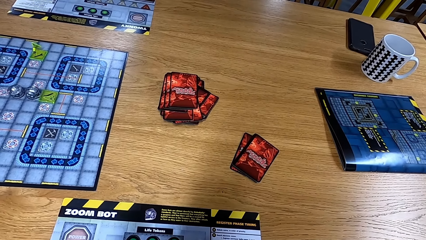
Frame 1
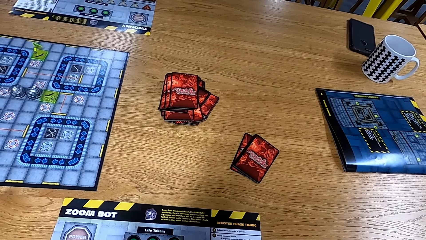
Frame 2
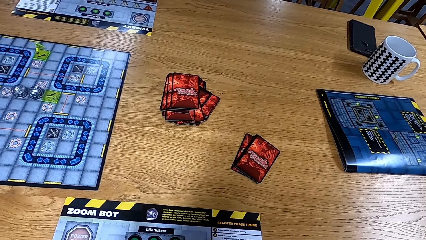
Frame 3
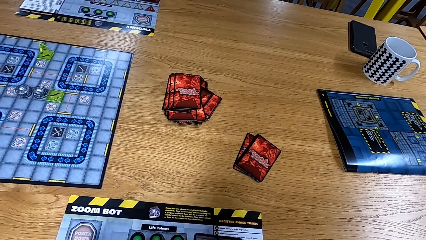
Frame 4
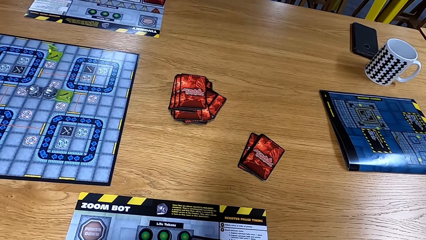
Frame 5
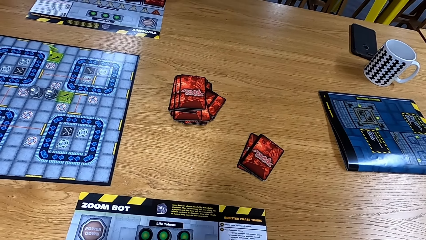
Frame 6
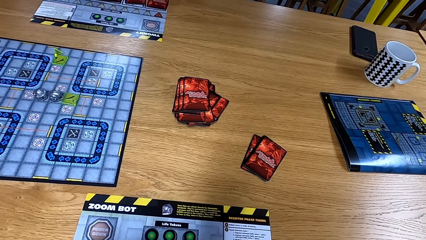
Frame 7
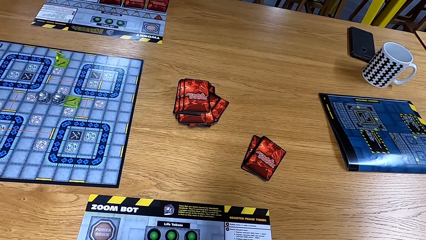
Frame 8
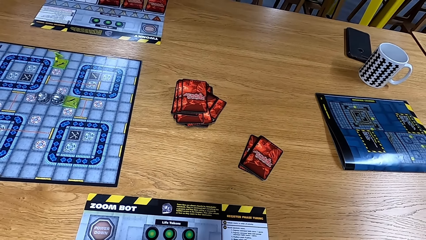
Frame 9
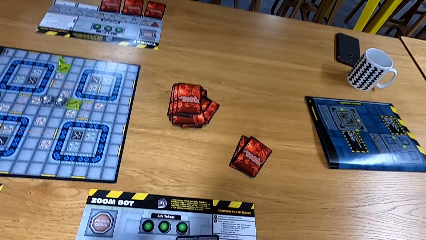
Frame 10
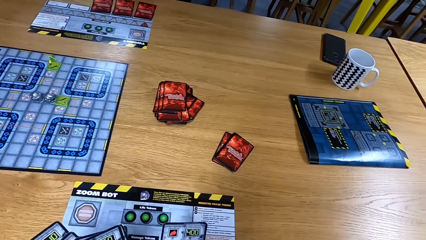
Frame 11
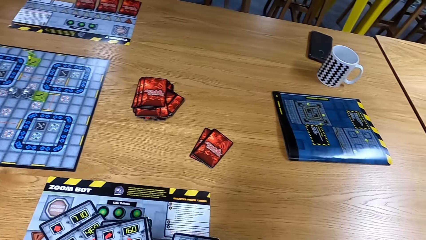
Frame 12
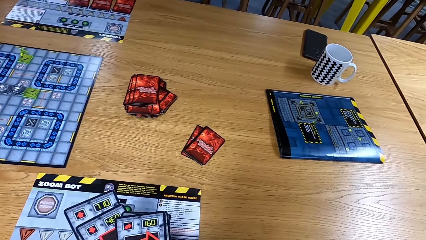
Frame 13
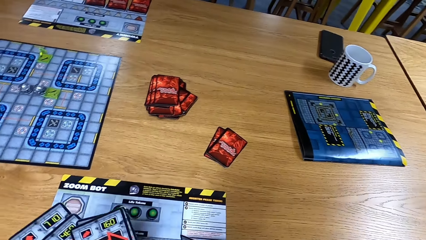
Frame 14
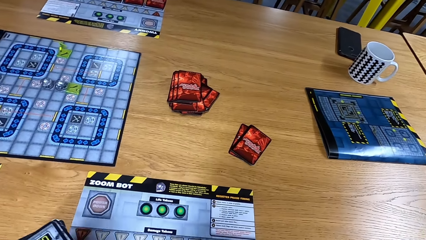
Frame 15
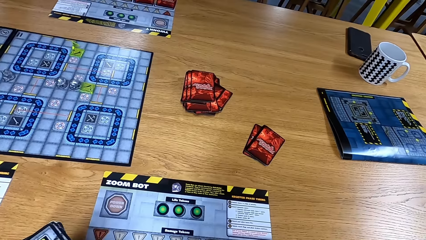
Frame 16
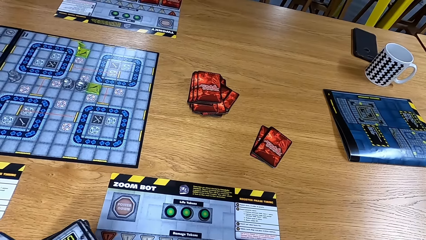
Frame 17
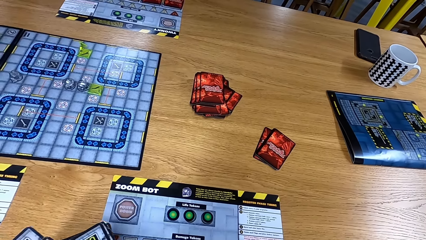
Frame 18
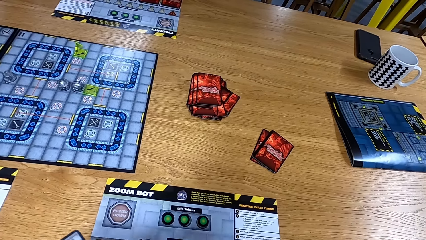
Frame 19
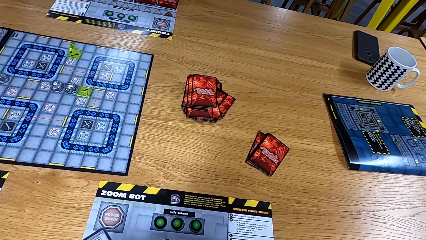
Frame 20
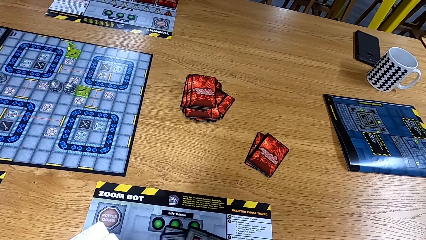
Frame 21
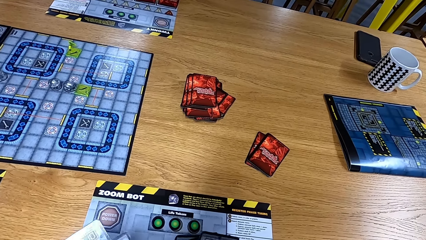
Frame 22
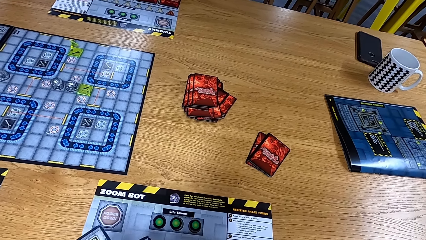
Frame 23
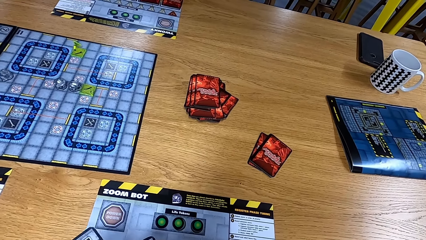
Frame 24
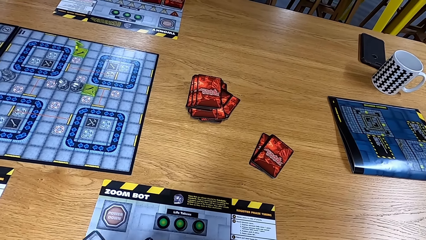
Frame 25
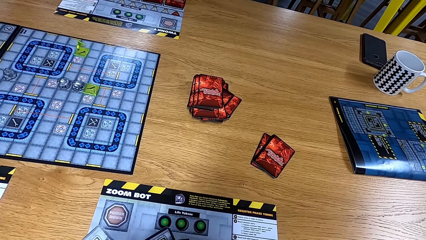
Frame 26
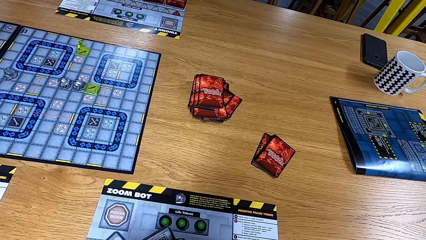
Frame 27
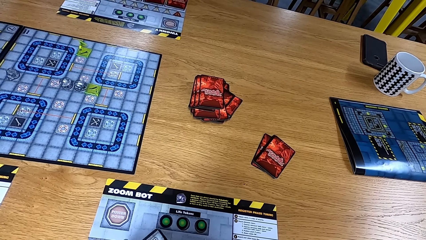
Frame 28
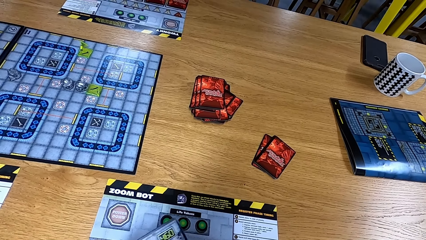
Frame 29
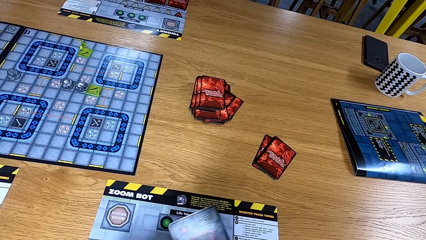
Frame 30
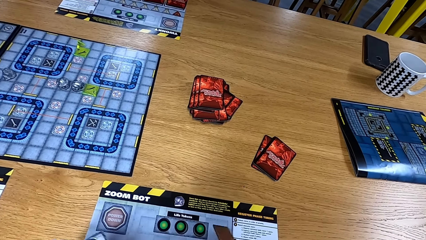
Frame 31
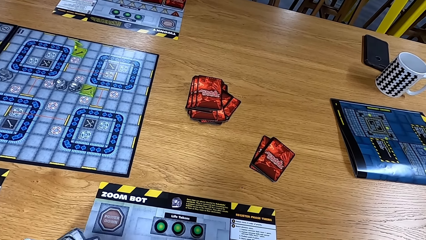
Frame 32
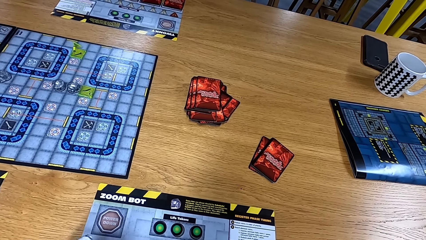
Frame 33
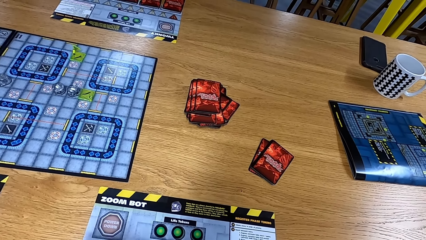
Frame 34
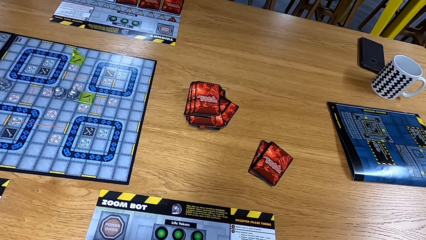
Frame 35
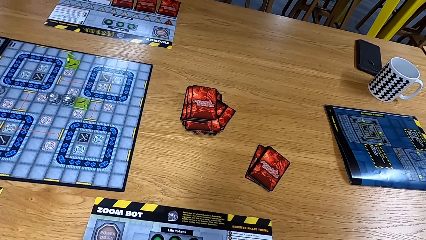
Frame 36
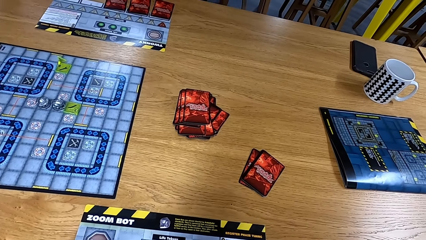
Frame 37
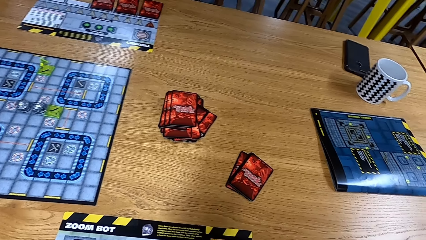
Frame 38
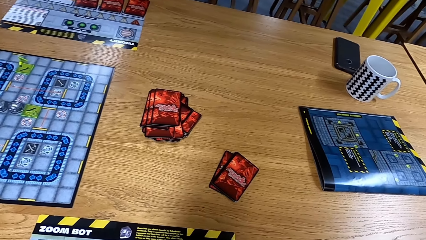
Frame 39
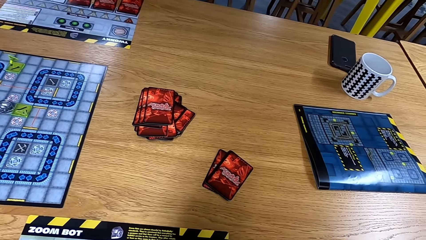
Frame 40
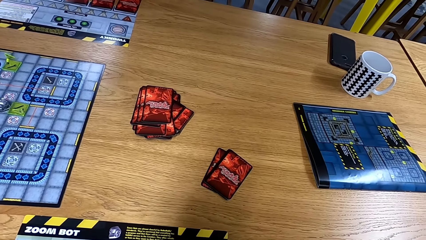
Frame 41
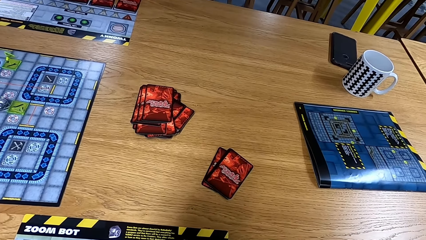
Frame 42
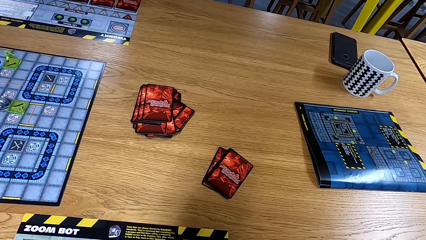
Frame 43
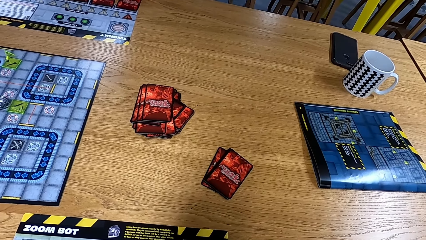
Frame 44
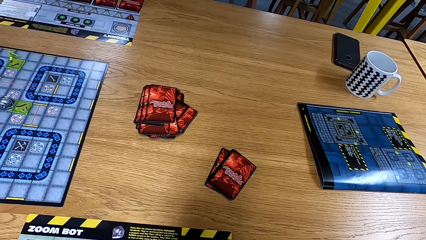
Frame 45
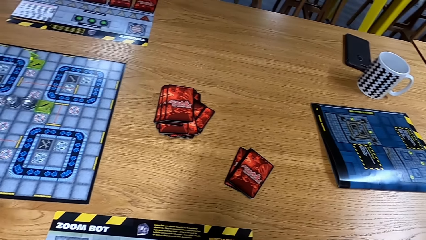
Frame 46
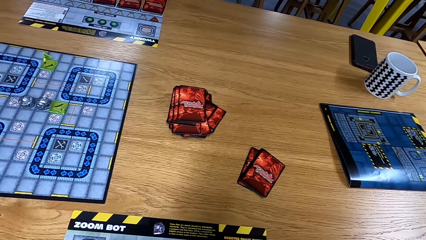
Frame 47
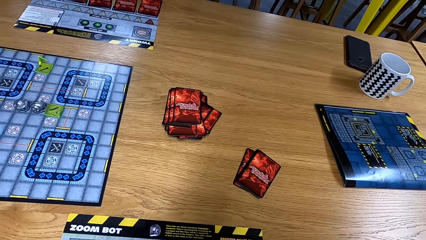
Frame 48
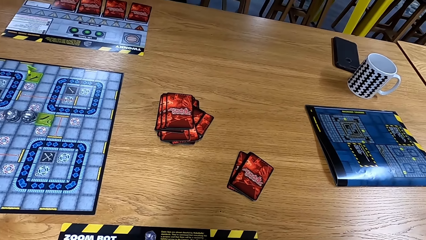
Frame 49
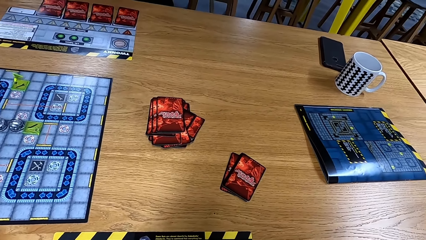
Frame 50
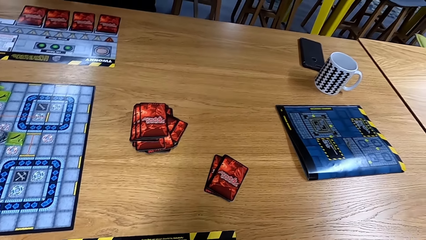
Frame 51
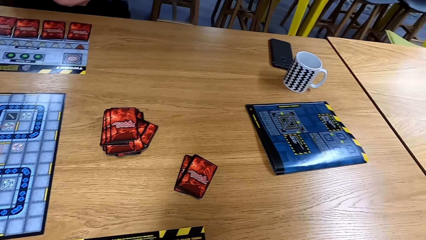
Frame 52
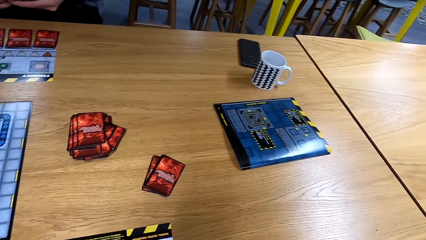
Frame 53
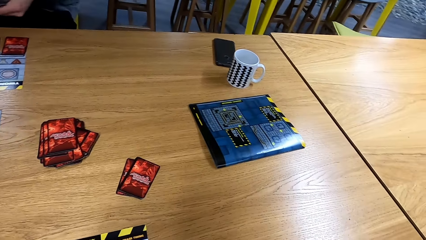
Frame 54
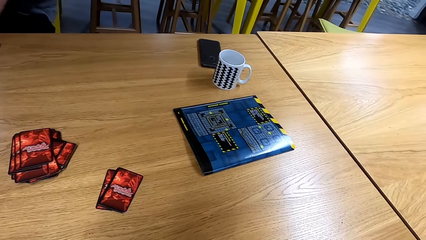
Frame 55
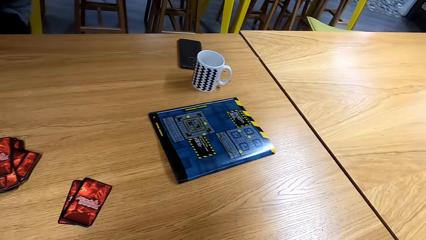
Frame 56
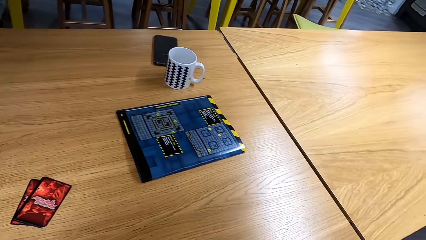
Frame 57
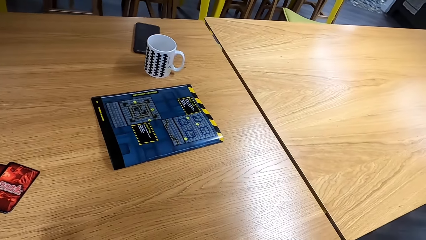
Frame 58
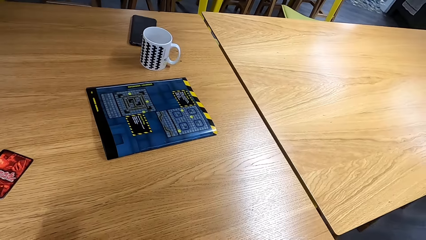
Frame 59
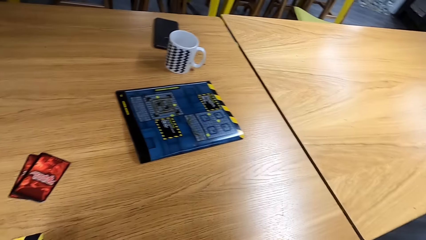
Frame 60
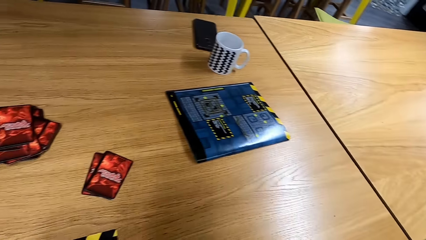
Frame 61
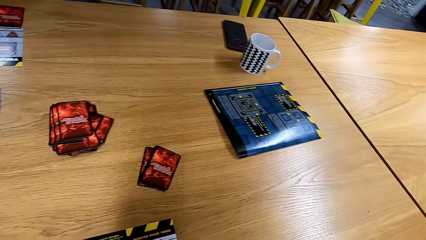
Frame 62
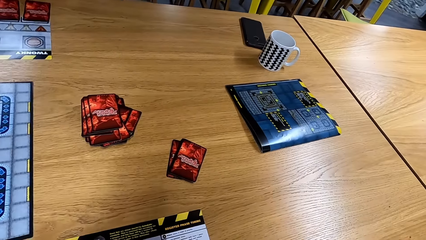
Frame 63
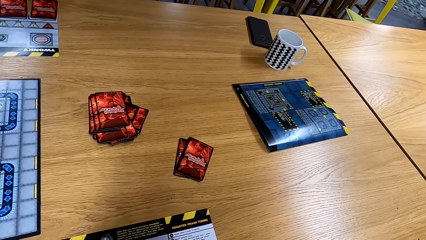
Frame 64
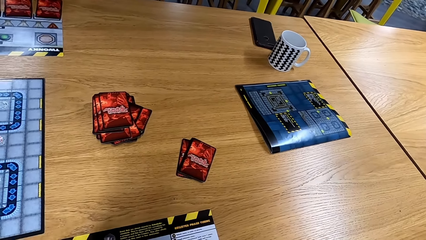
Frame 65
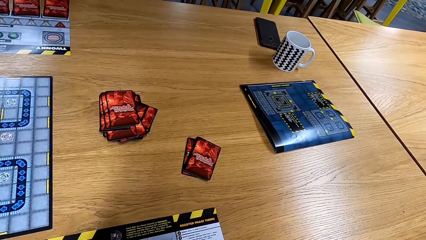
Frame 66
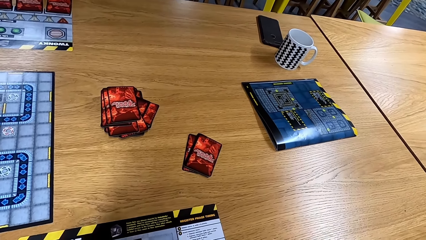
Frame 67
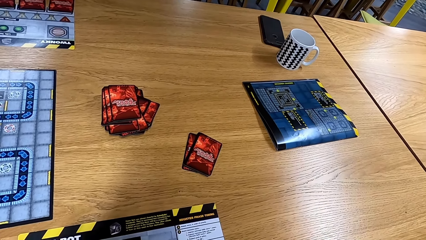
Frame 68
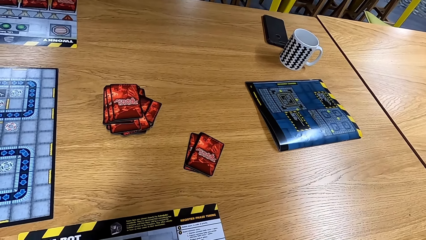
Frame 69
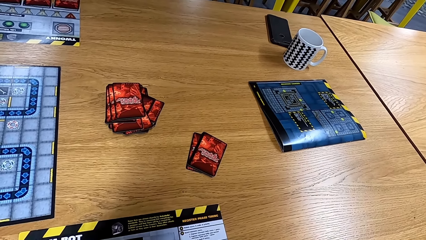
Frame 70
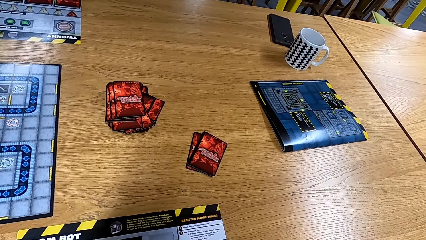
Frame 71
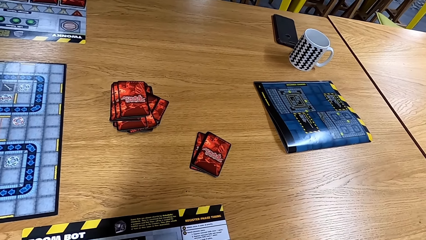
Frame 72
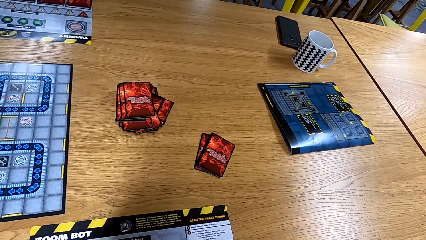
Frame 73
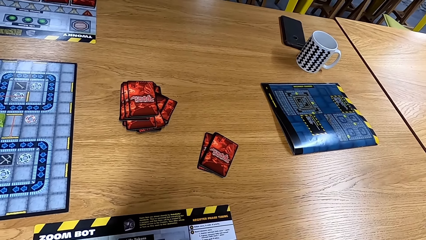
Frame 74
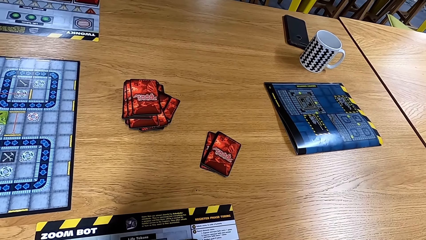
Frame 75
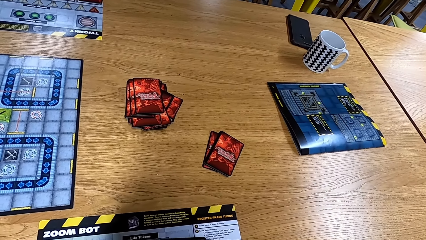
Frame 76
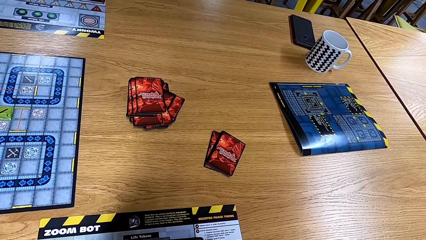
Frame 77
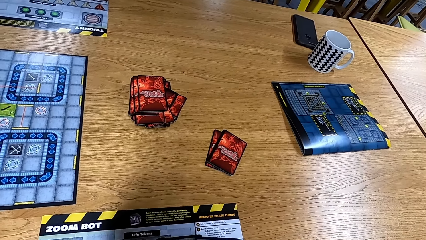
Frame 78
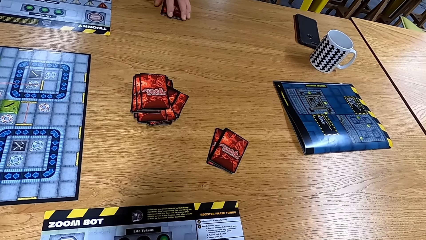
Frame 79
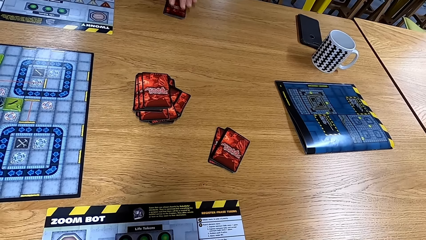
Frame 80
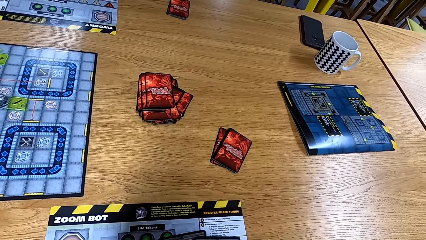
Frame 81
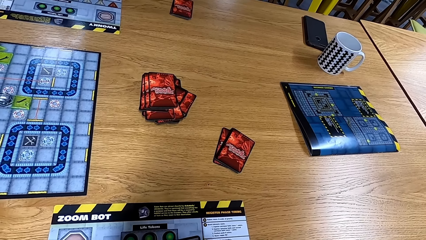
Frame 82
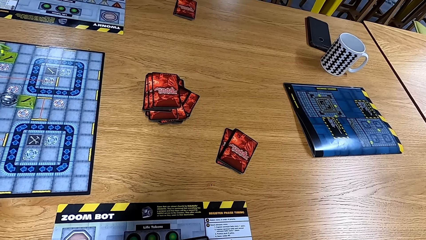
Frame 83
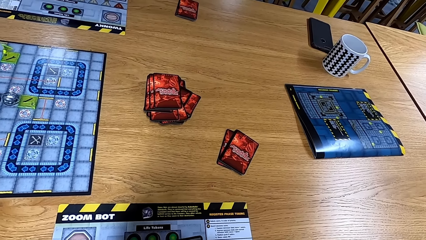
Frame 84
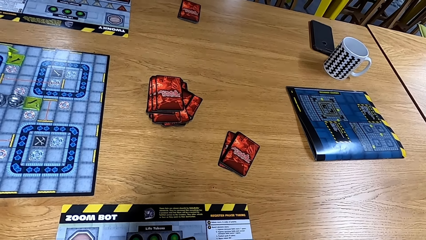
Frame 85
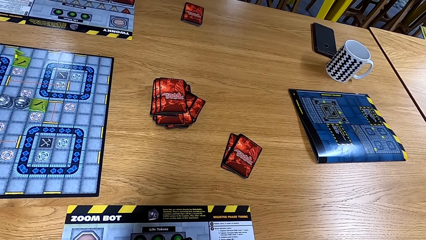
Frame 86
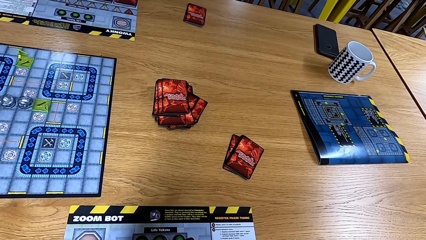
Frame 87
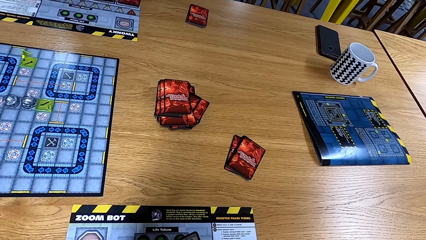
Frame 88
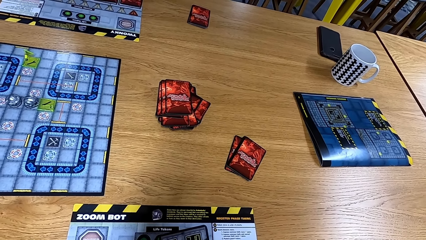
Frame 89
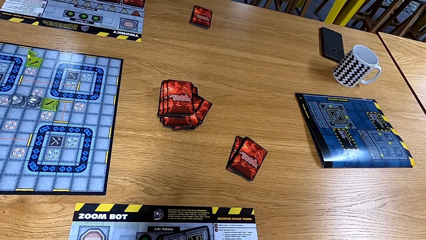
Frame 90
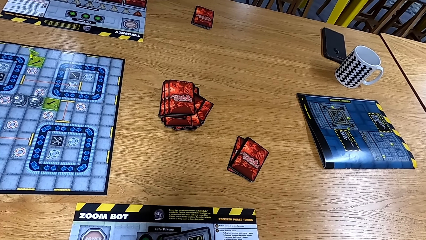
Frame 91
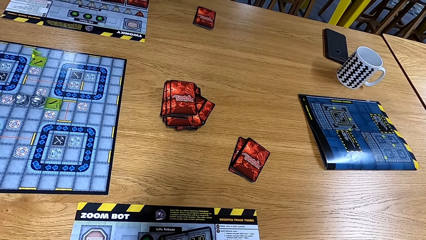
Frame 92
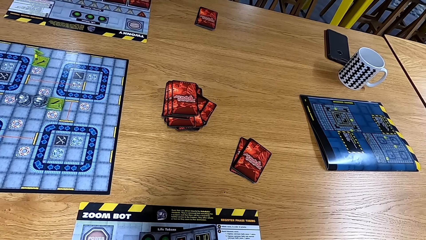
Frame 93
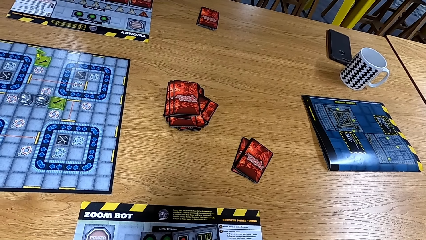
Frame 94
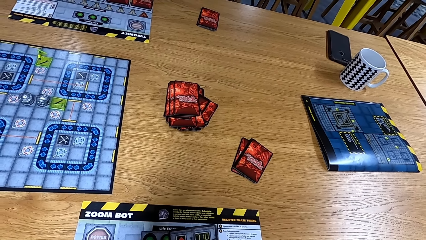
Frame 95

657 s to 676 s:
The camera wearer looks aside. A person places the cards on the table. The camera wearer arranges the cards.
